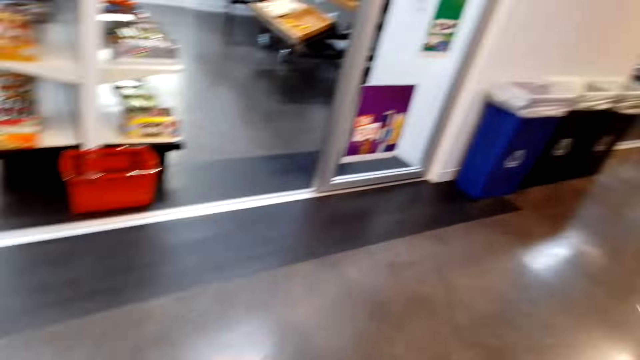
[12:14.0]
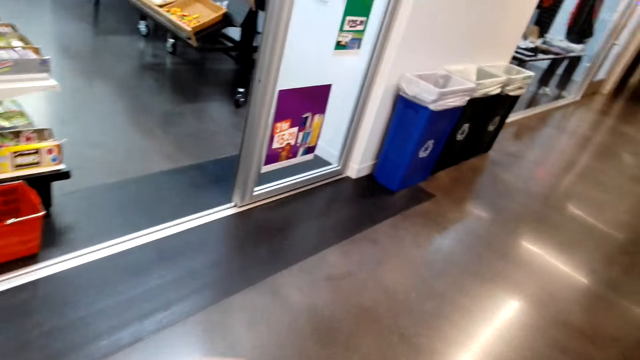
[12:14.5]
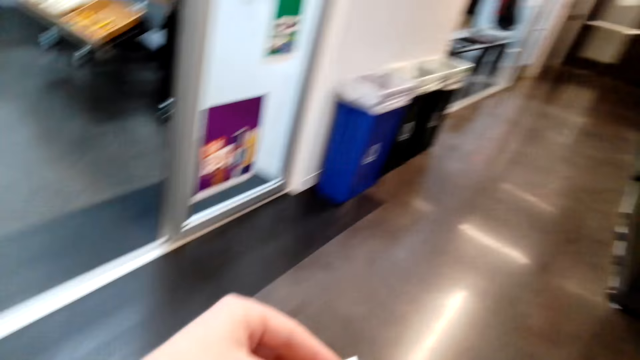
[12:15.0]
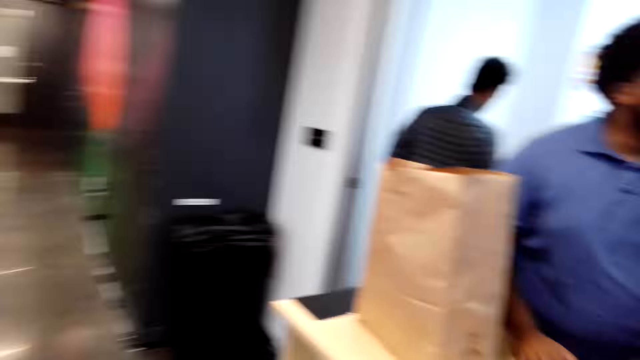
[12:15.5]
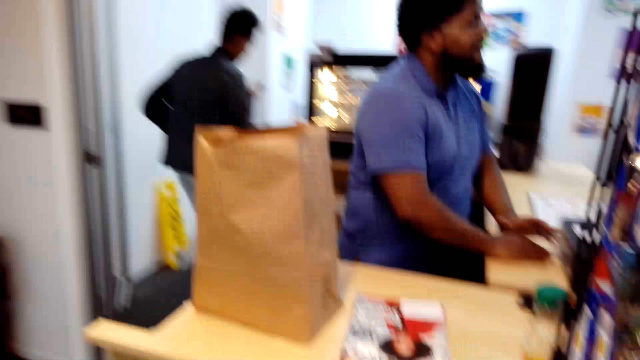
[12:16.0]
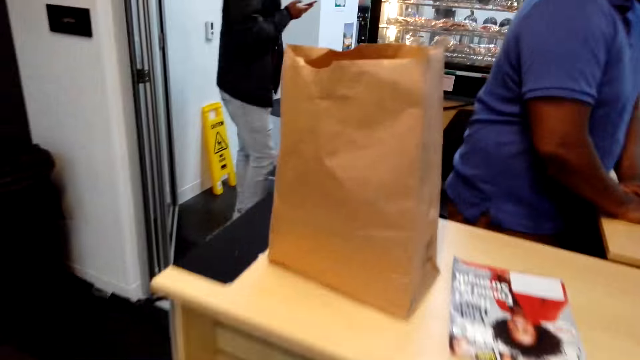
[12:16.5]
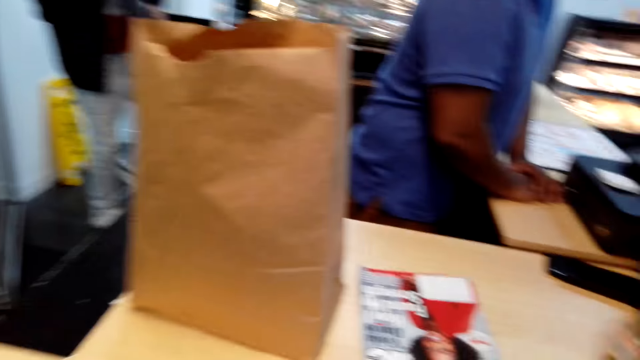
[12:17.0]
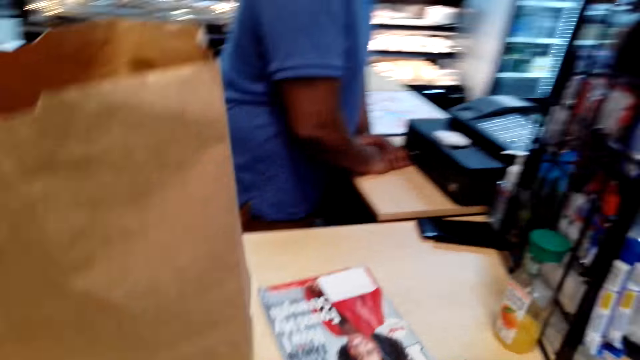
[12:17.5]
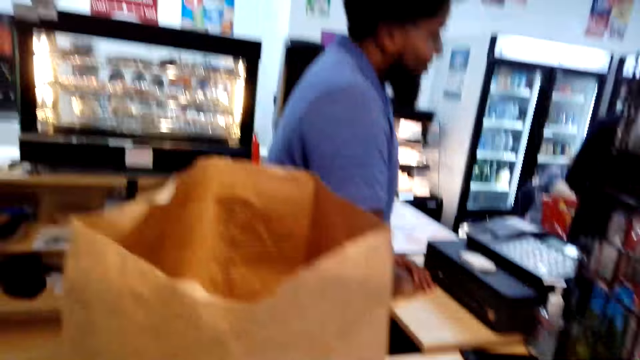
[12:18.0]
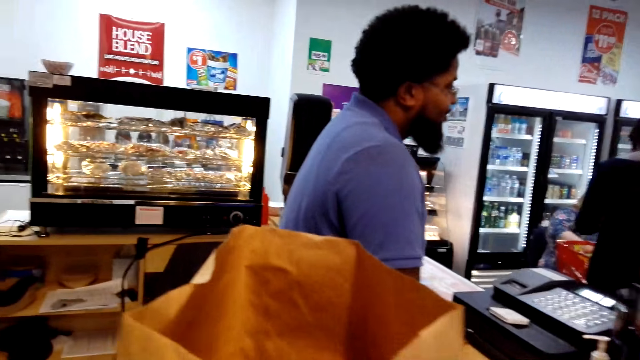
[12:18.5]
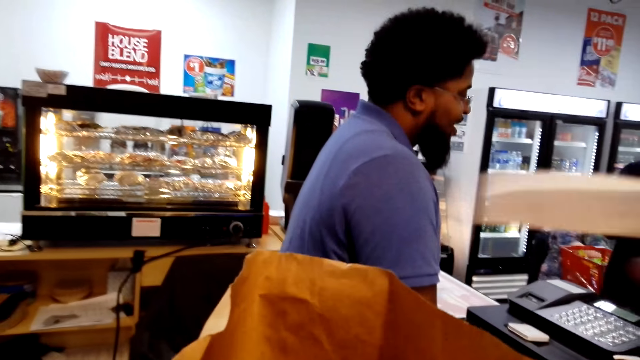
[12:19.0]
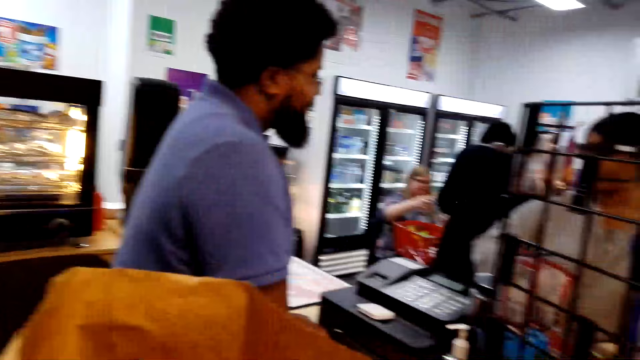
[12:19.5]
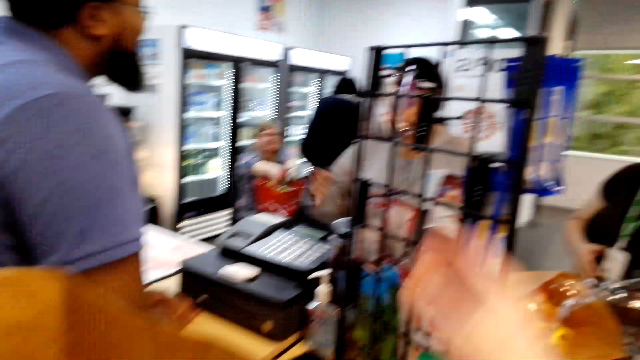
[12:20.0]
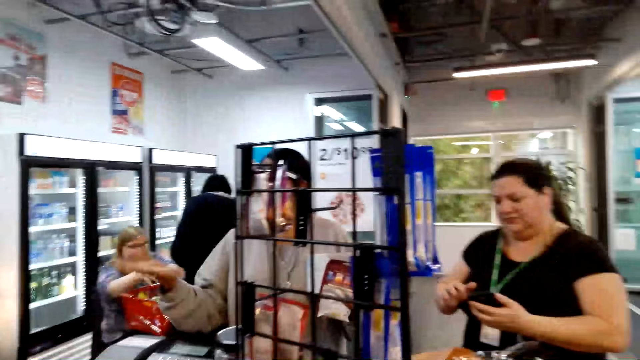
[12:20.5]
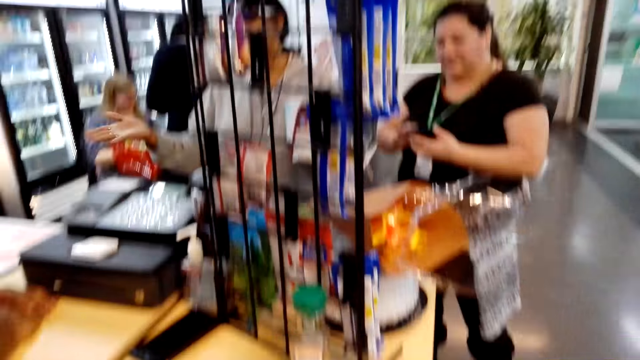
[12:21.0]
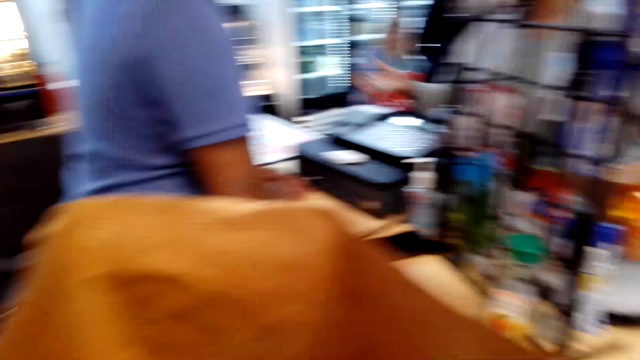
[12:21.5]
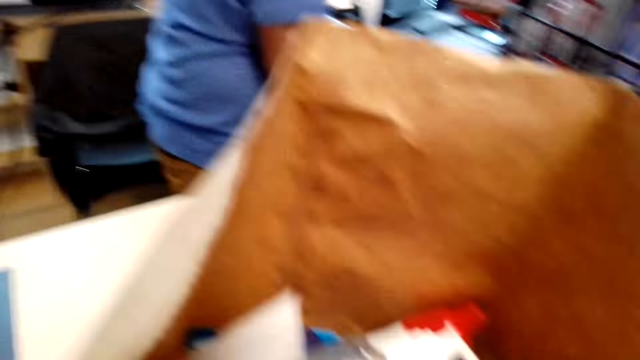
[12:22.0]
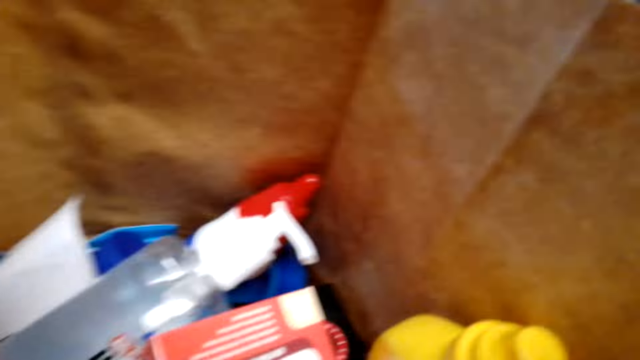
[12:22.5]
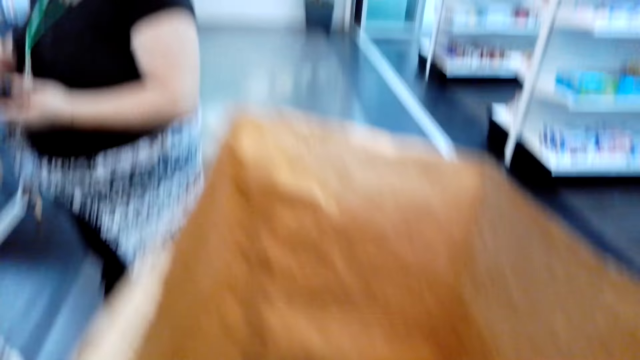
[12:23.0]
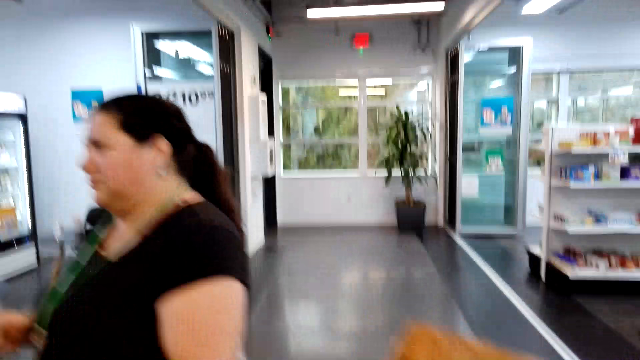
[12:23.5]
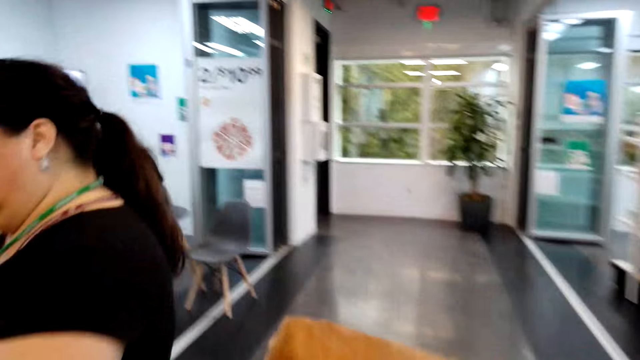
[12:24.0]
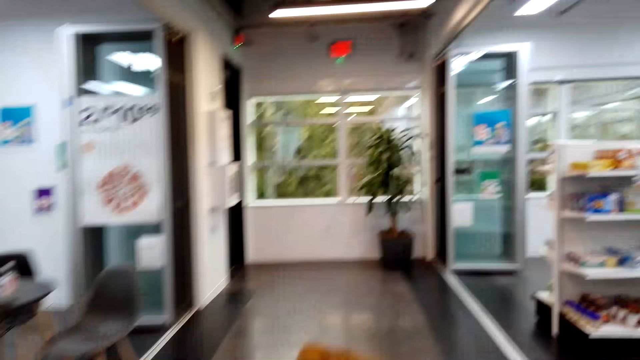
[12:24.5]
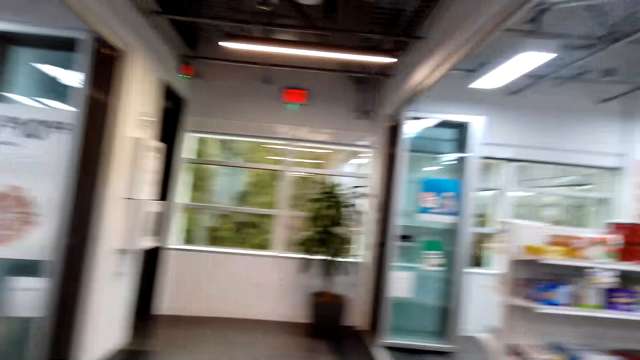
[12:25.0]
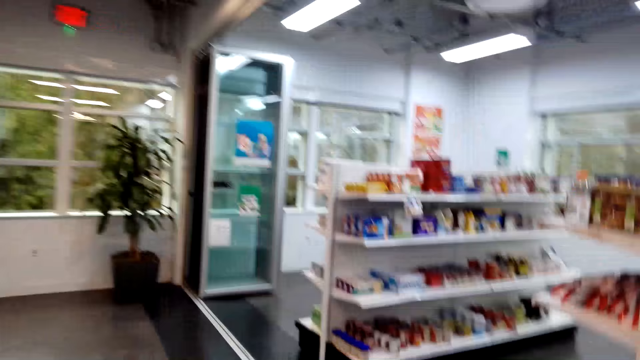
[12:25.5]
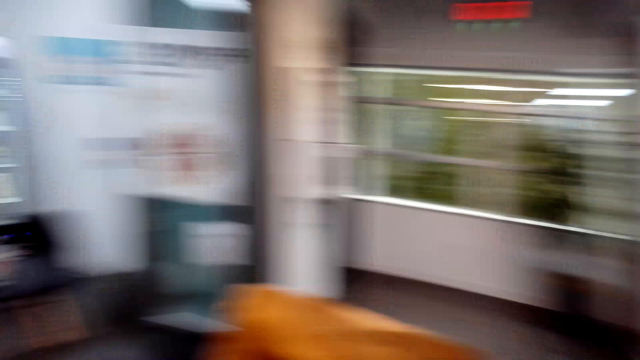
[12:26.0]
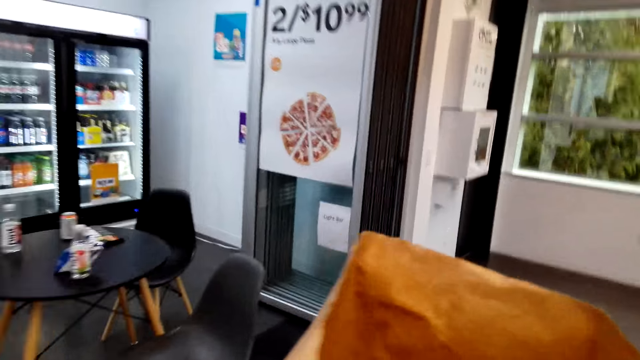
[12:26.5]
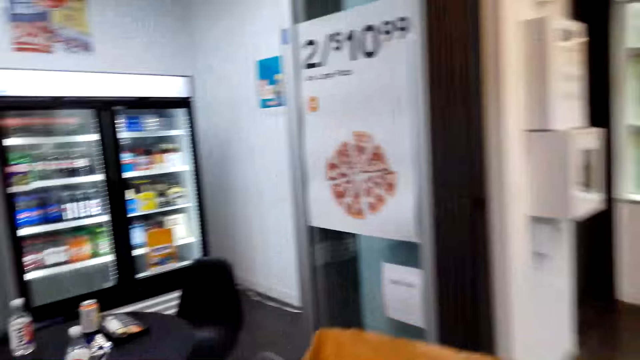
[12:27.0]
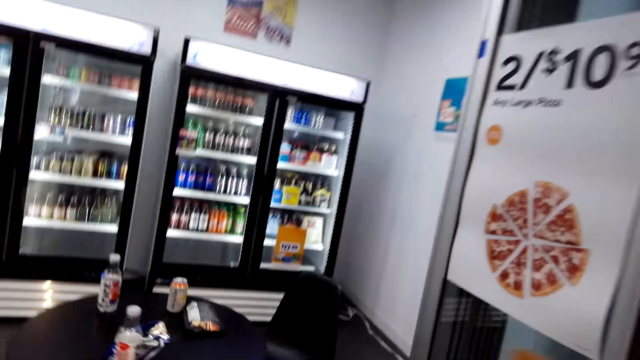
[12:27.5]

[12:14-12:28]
The camera wearer walks to the paper bag side. They throw the receipt in the paper bag. They carry away the bag and walk around.

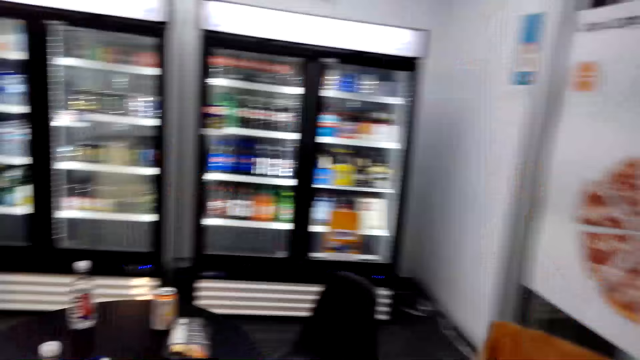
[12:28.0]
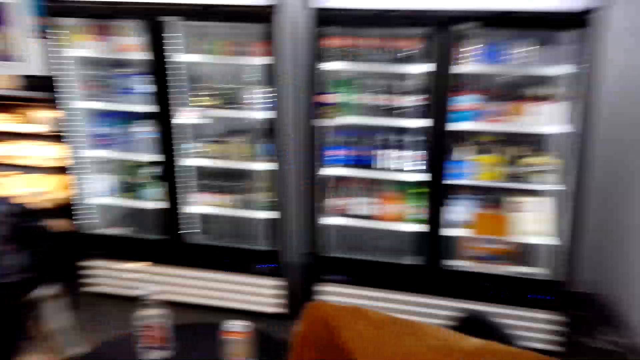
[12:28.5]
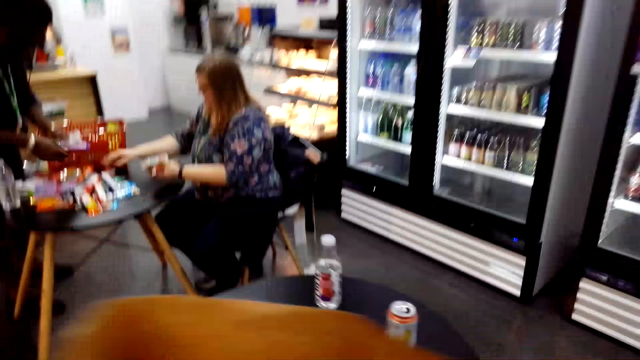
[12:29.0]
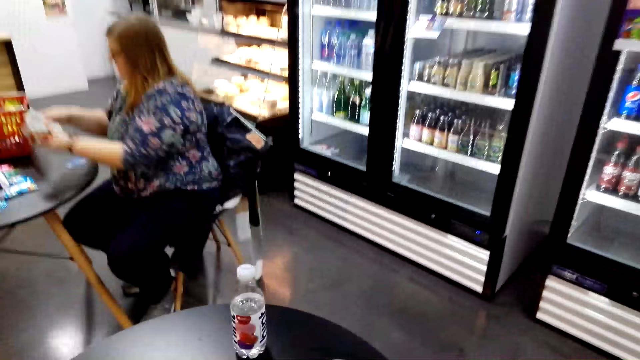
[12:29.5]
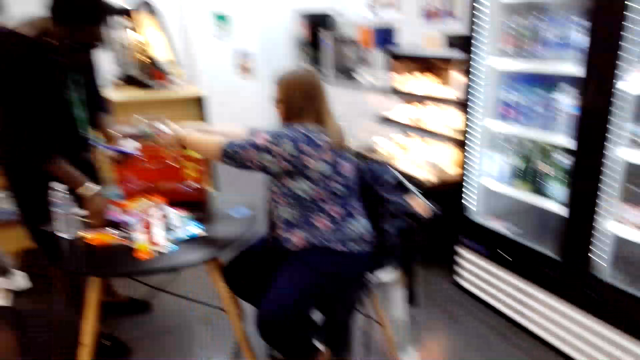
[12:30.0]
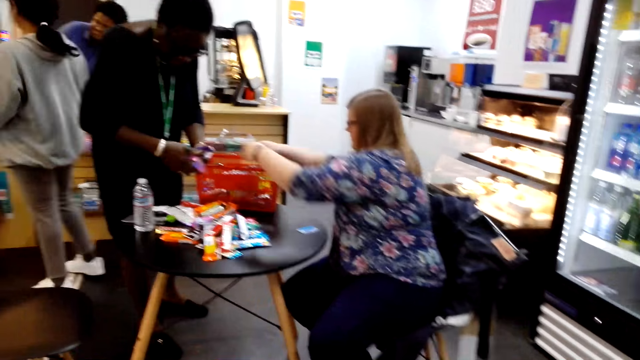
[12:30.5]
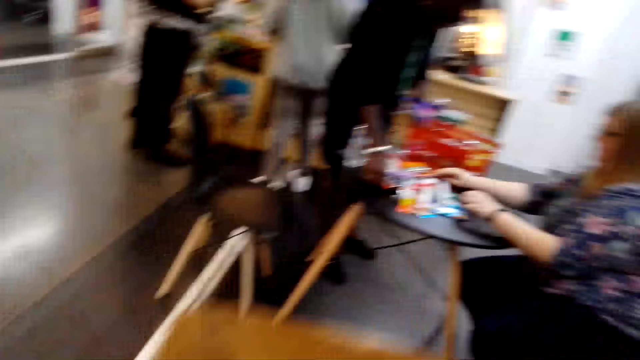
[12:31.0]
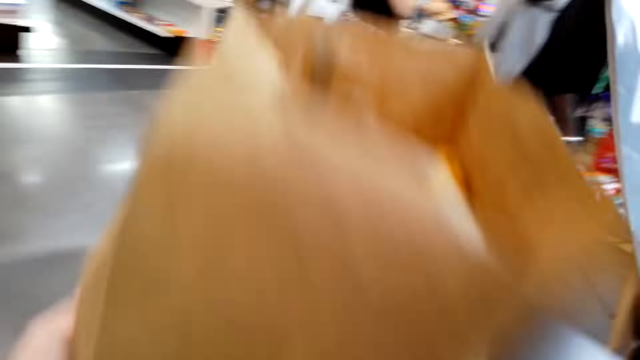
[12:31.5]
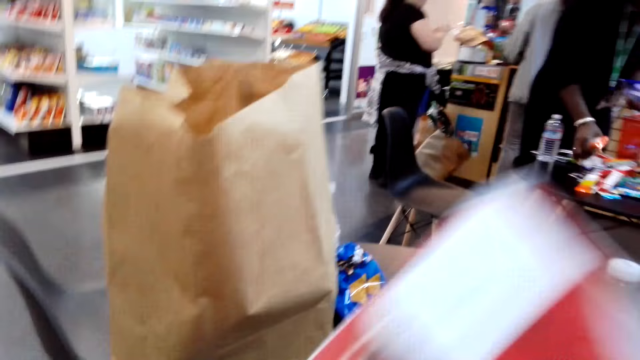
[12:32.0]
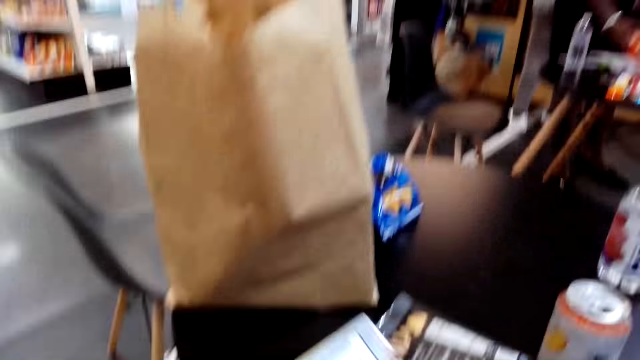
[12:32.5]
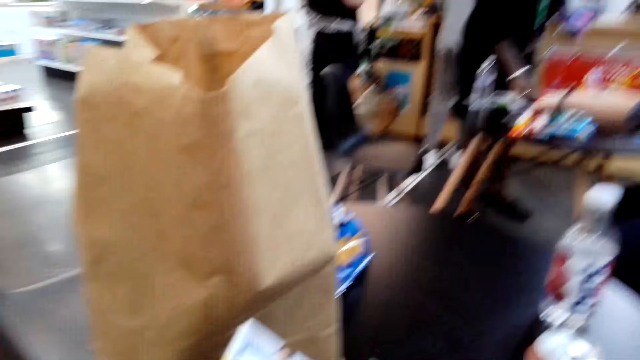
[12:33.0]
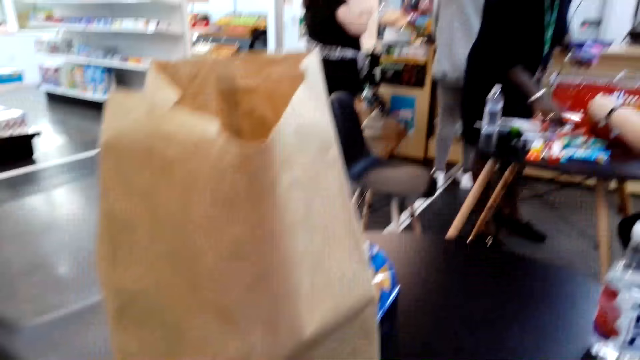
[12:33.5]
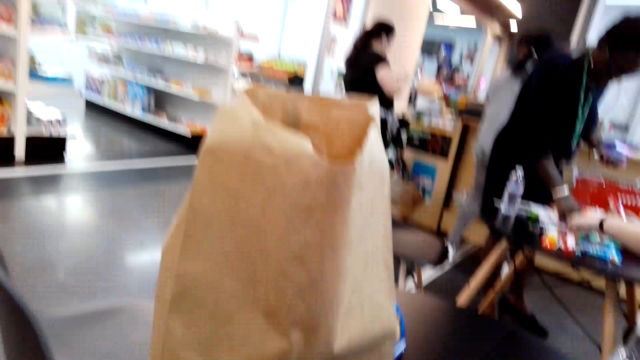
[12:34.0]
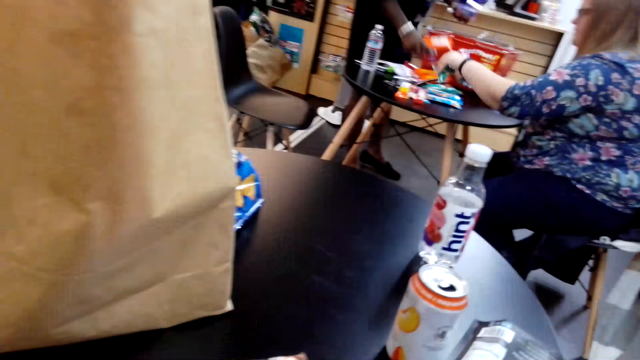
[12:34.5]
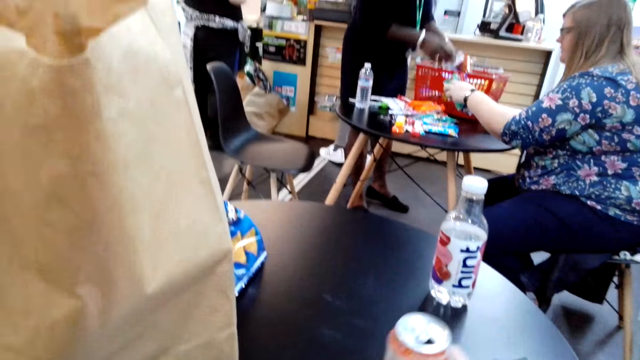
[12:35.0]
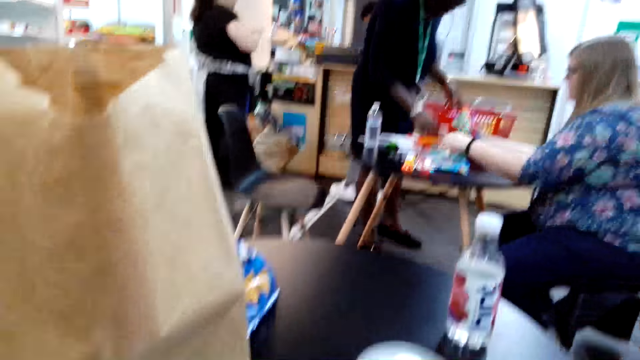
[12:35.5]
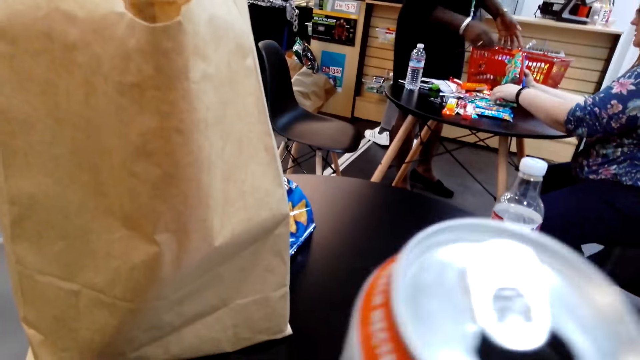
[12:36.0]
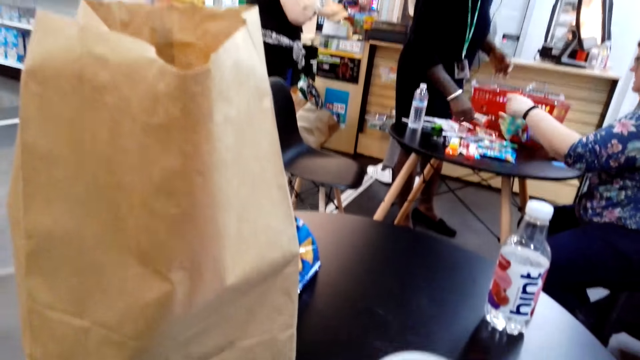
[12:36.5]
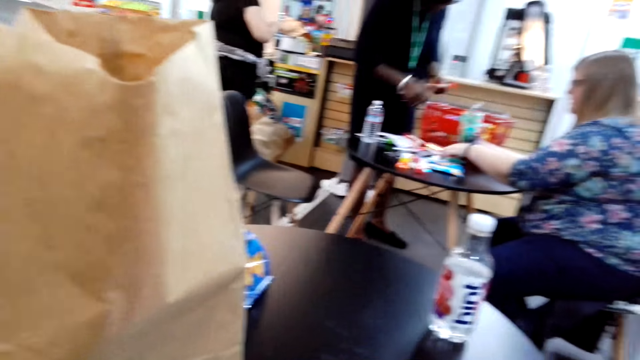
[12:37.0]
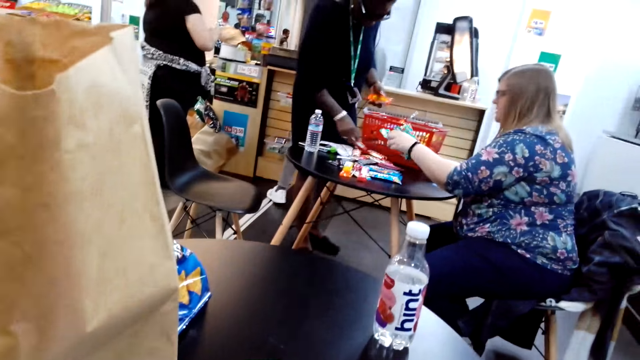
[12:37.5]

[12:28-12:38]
A person places products in a basket. Another person picks products from the table. The camera wearer sits down and puts the bag on the table. They pick up a drink. They make space on the table. The first person picks products from the table.
